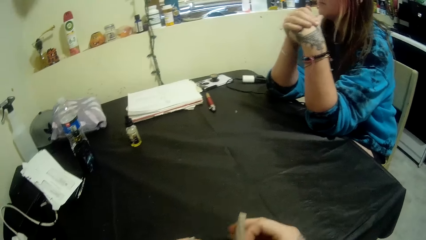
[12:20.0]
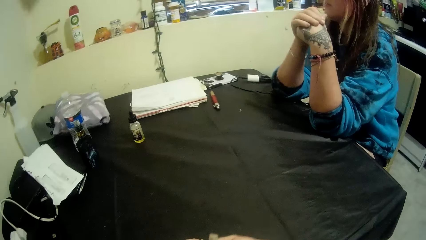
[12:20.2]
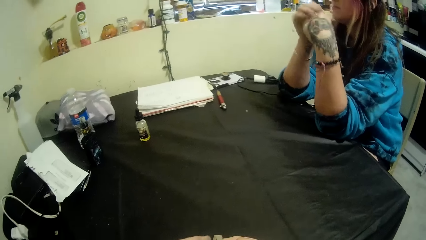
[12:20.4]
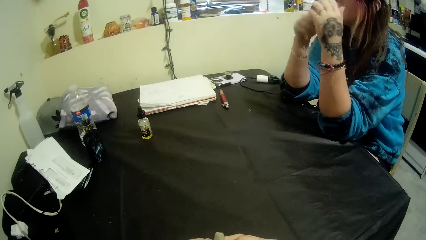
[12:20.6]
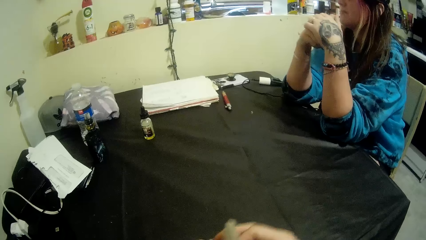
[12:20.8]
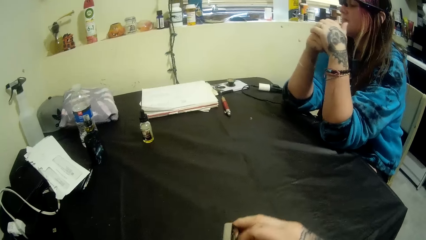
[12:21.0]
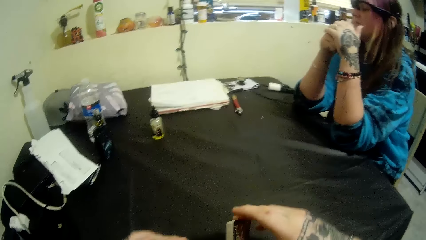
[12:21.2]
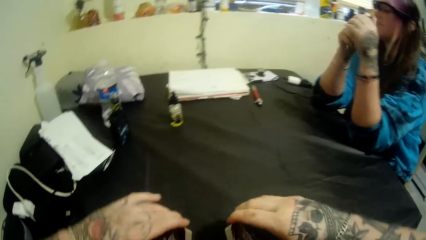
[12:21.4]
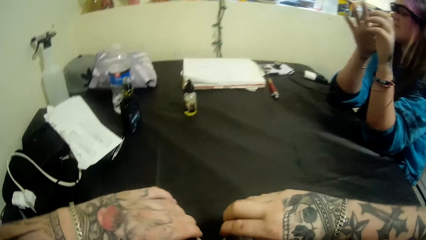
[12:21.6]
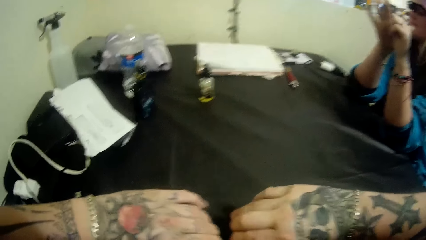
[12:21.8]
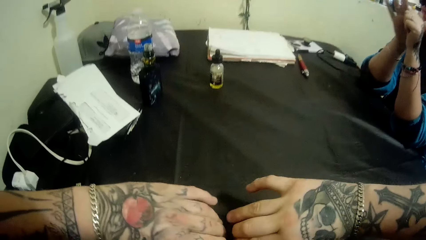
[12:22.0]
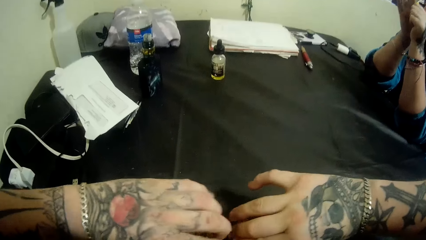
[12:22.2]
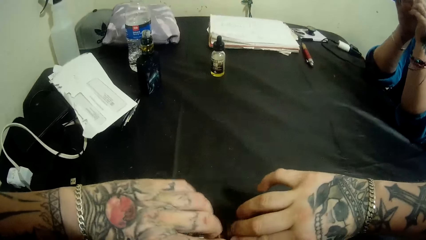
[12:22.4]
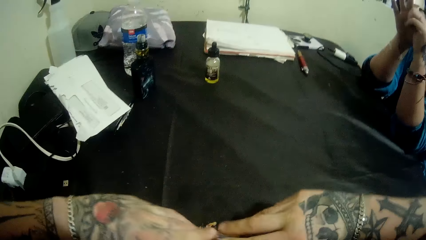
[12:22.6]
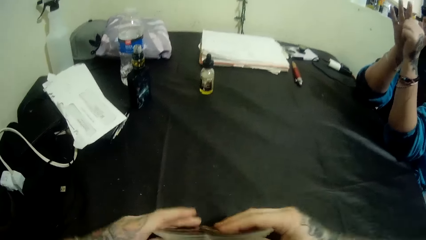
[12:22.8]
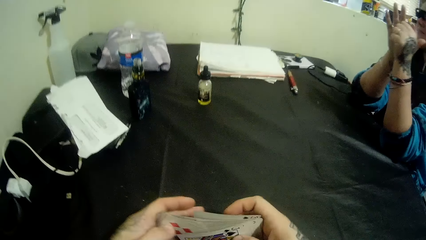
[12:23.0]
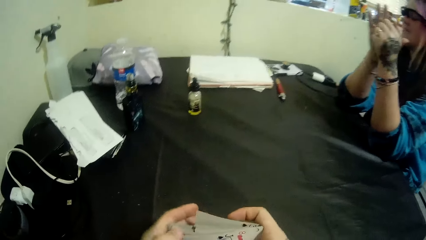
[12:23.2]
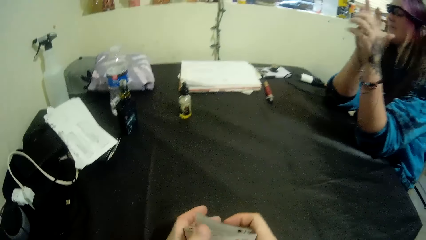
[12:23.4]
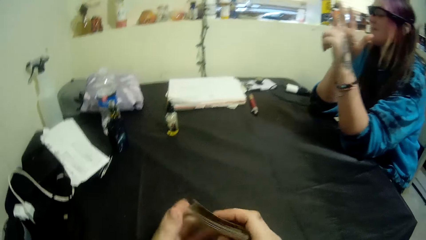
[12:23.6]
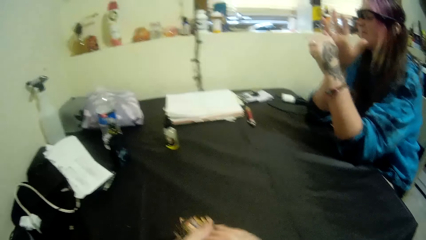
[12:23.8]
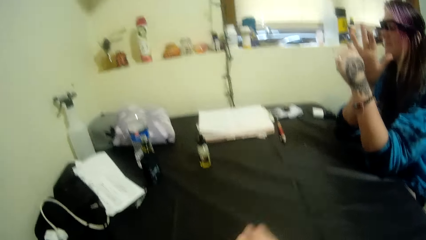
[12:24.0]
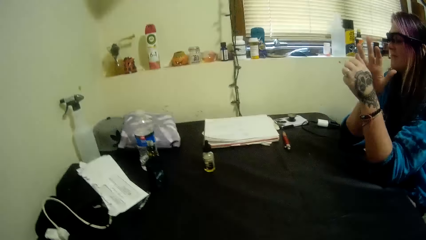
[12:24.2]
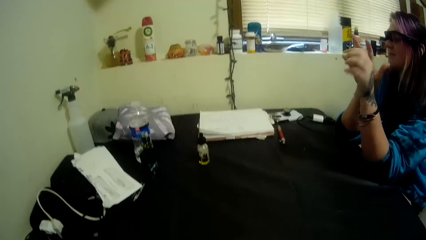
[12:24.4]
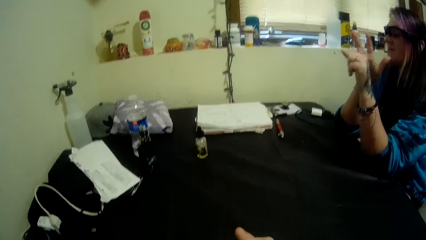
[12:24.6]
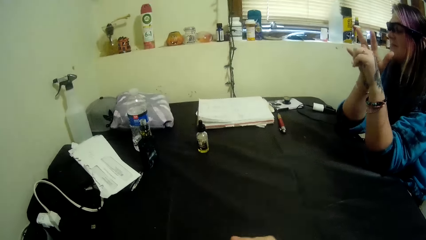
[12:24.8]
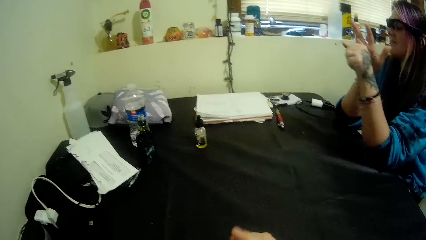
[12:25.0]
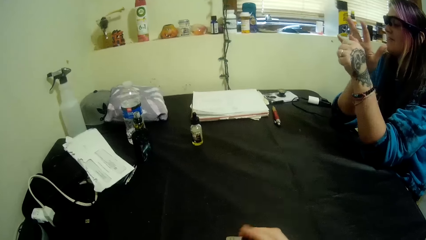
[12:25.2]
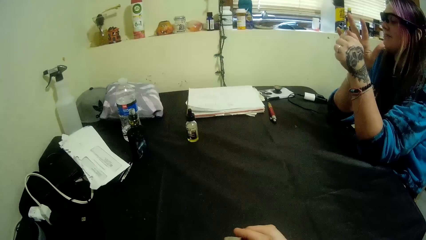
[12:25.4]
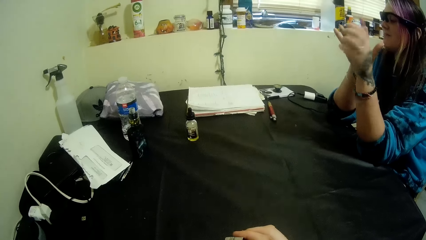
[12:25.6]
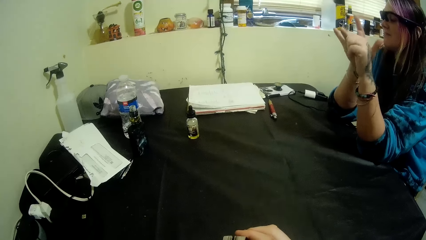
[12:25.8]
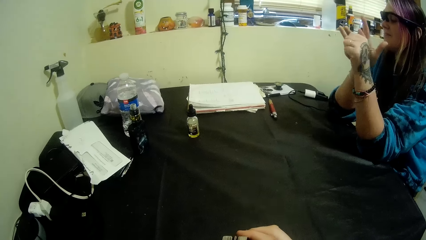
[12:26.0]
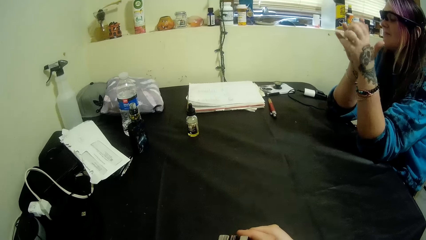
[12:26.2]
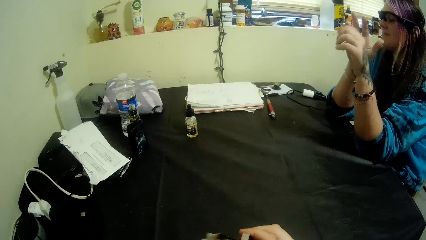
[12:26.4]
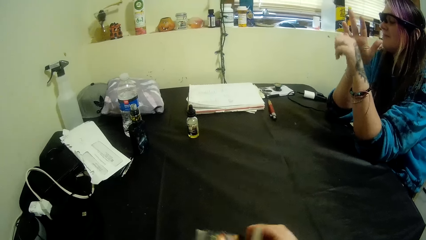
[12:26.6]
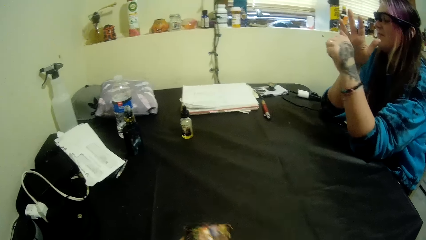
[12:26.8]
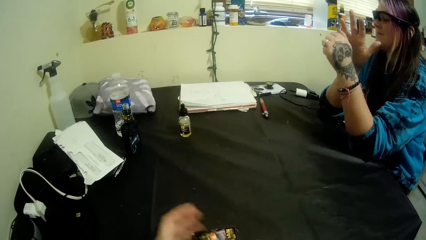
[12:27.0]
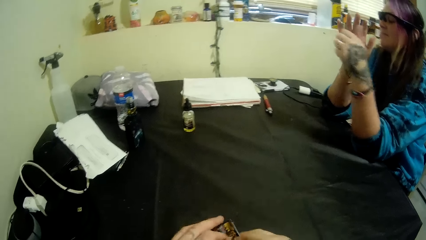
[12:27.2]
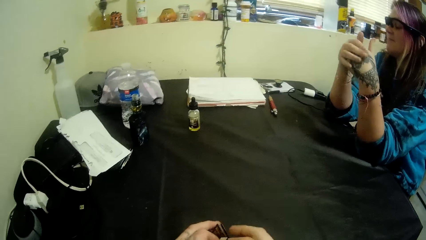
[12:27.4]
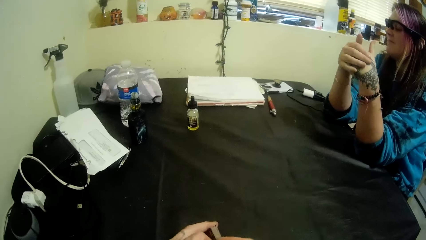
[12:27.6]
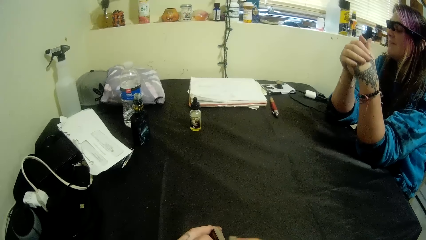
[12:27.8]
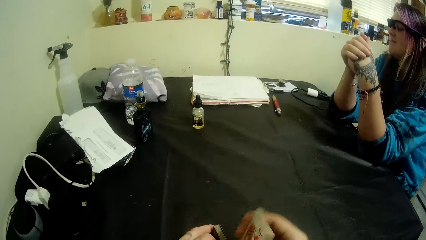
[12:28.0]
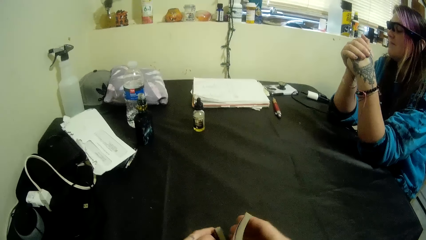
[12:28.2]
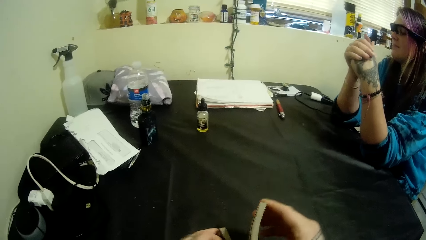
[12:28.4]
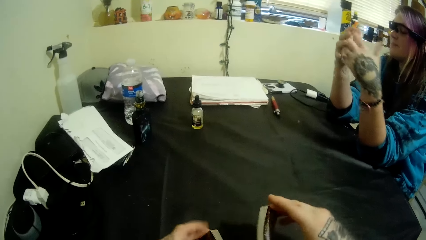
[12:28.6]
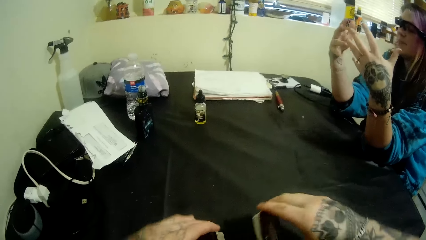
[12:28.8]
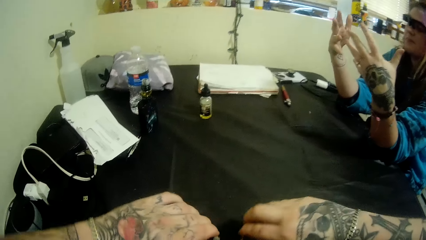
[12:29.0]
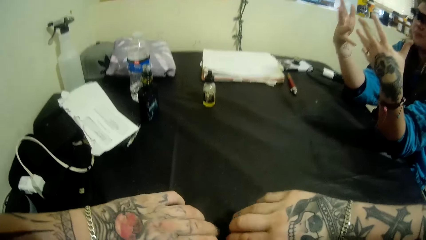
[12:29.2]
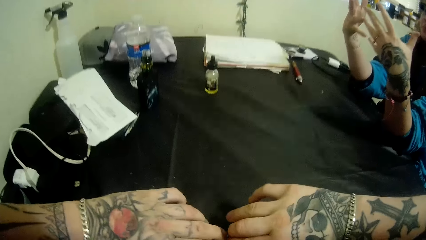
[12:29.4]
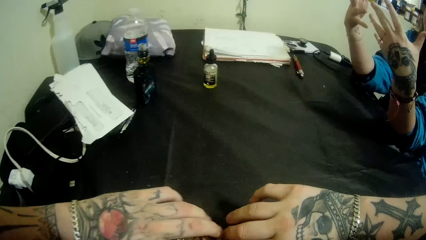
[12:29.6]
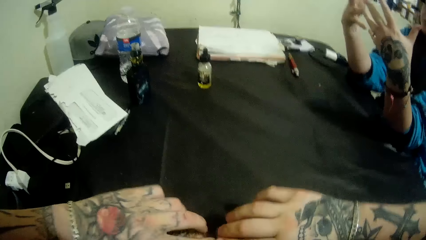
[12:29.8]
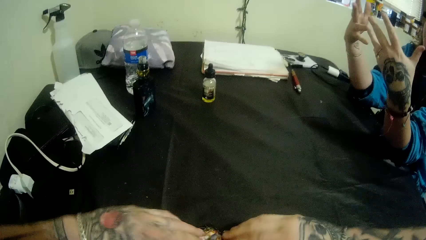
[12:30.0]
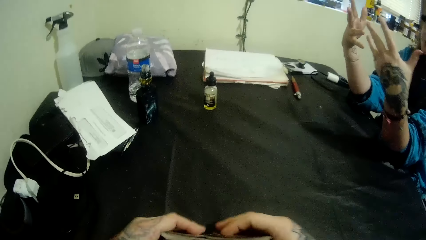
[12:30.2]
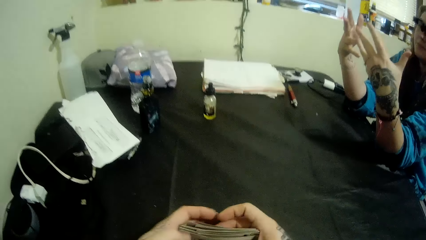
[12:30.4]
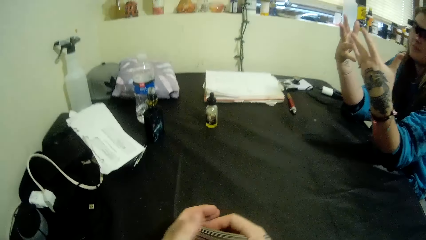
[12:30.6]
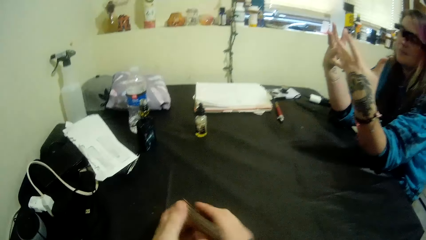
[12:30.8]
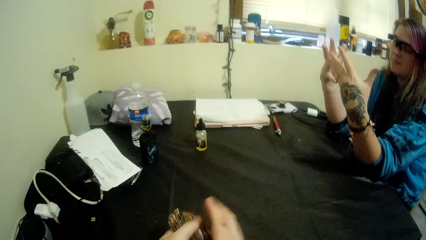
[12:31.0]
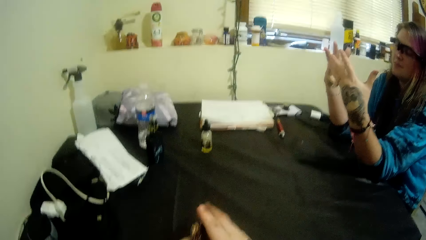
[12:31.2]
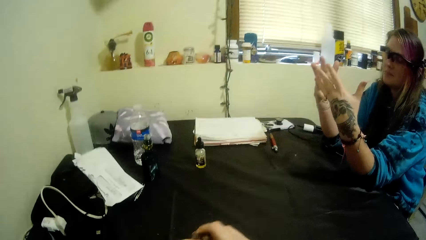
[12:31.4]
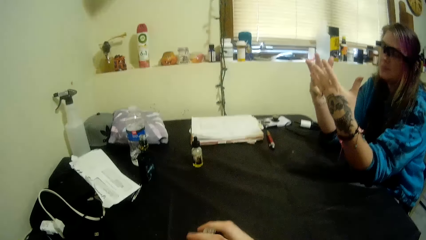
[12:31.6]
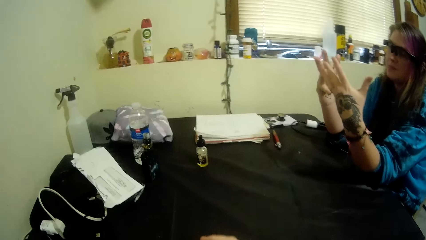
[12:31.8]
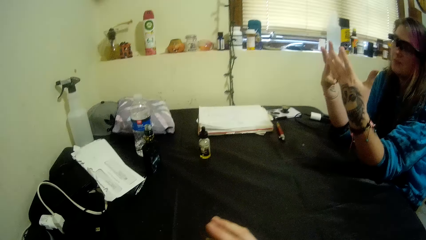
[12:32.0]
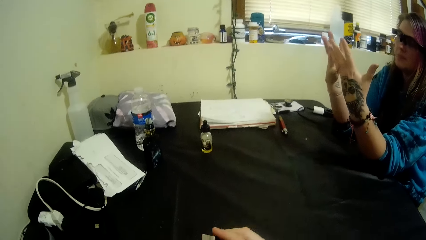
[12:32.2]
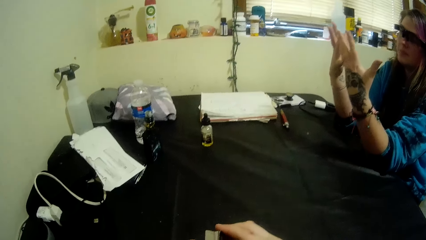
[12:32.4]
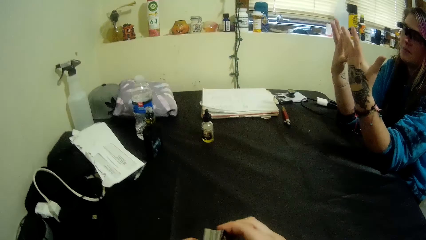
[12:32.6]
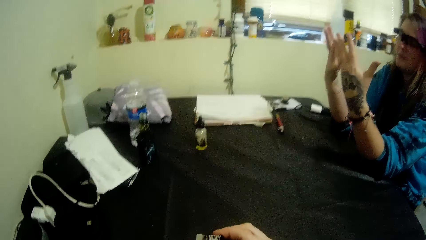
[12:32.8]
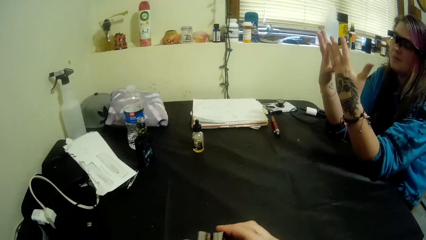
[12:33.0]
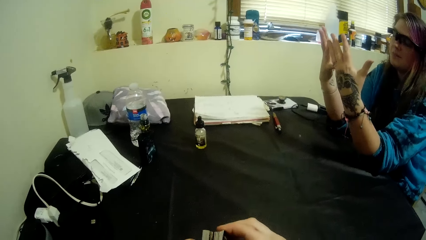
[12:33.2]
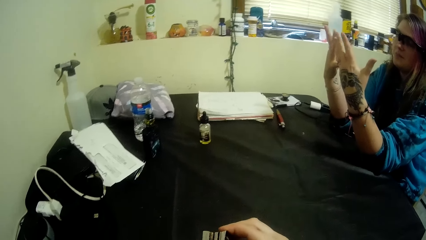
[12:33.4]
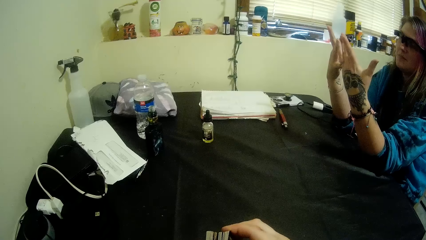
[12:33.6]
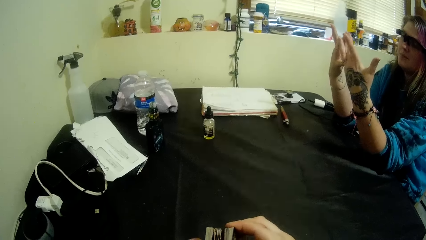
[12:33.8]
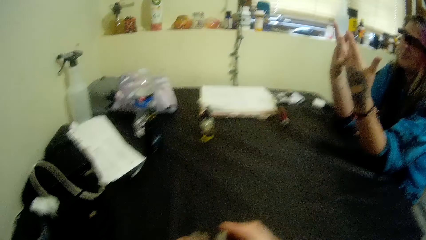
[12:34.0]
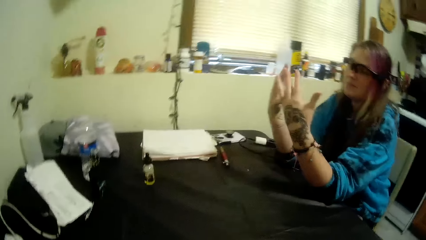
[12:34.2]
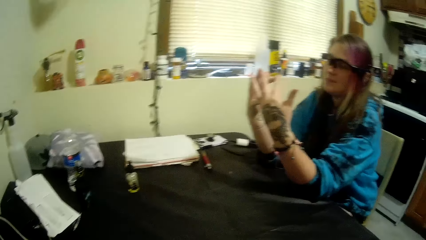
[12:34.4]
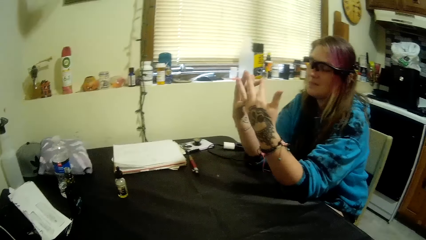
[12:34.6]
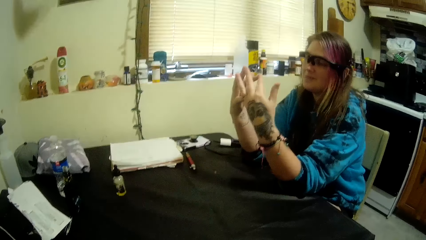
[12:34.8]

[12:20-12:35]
The camera wearer shuffles the cards. They talk with the girl. They shuffle the cards.
